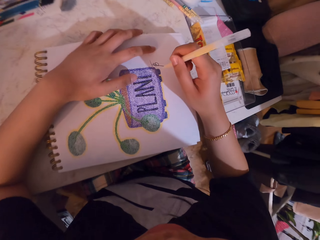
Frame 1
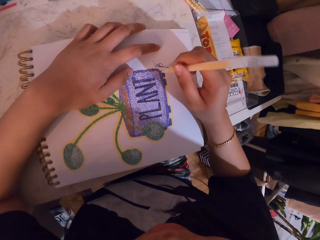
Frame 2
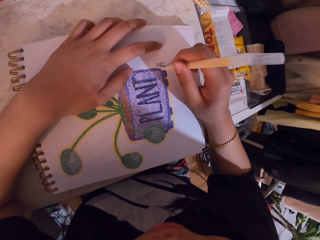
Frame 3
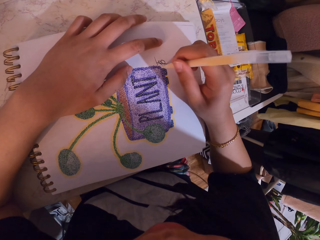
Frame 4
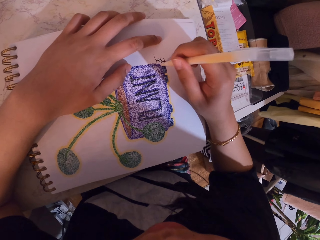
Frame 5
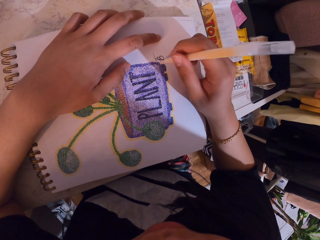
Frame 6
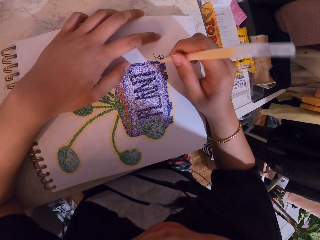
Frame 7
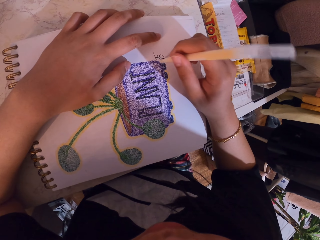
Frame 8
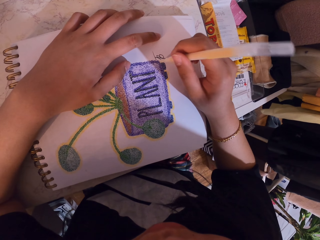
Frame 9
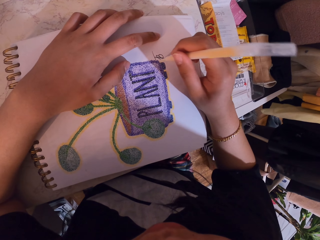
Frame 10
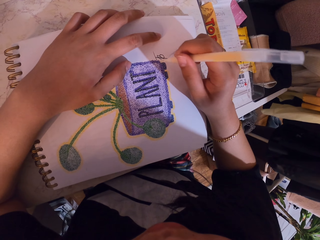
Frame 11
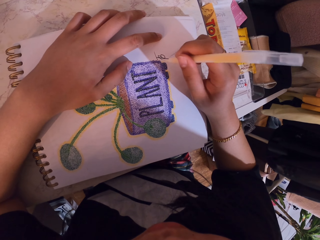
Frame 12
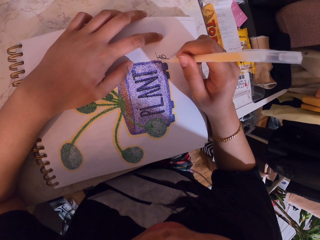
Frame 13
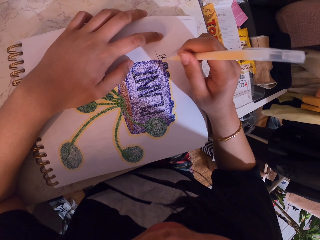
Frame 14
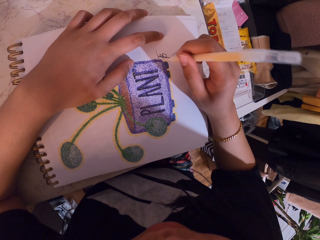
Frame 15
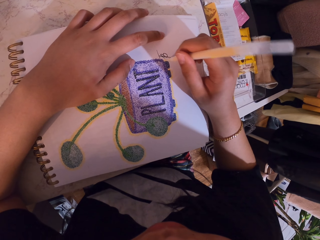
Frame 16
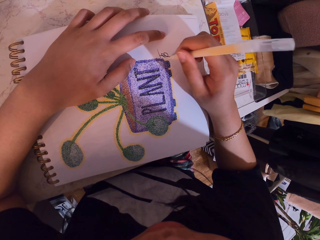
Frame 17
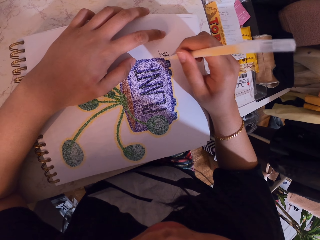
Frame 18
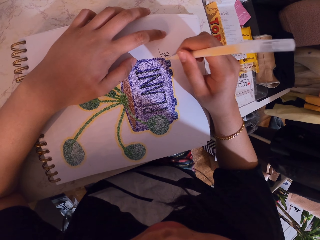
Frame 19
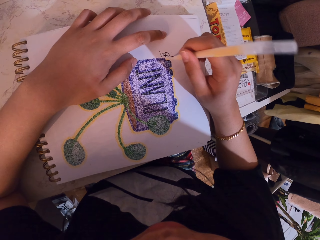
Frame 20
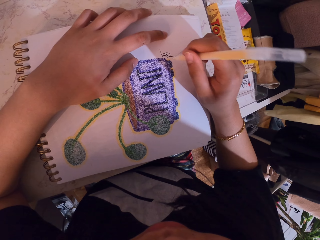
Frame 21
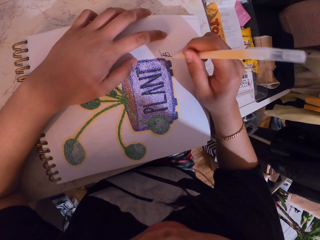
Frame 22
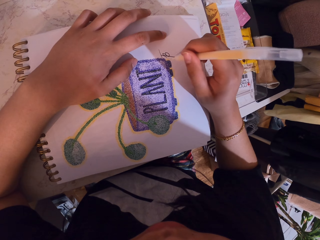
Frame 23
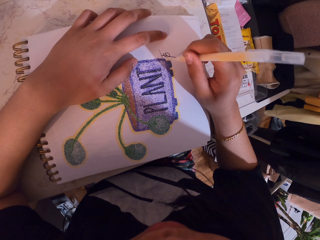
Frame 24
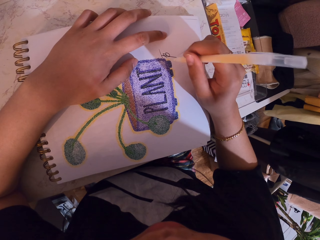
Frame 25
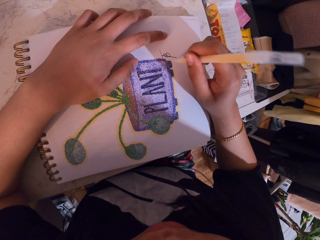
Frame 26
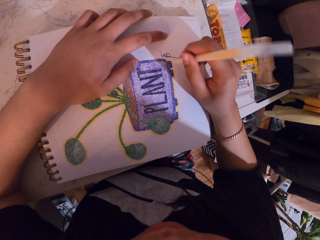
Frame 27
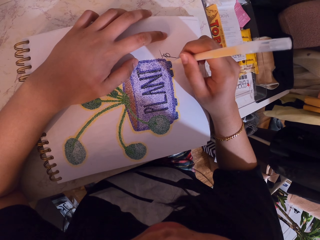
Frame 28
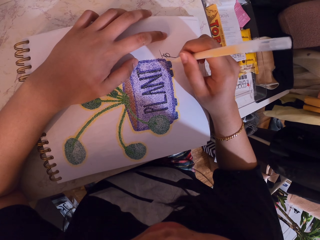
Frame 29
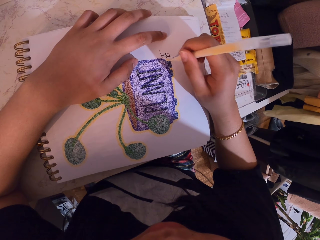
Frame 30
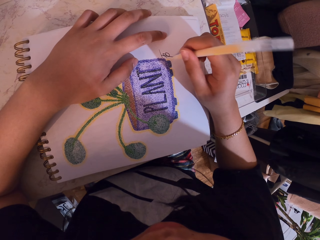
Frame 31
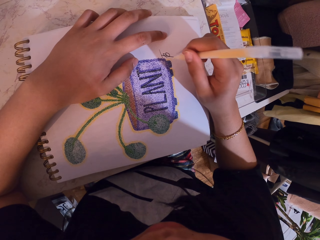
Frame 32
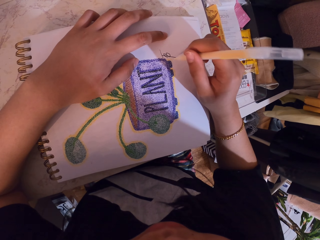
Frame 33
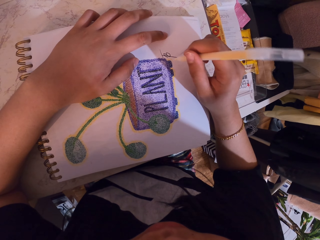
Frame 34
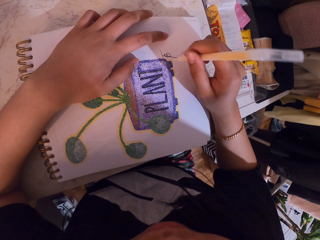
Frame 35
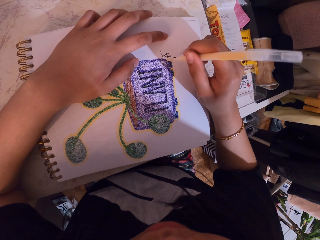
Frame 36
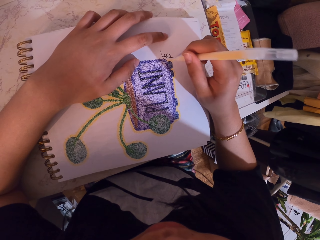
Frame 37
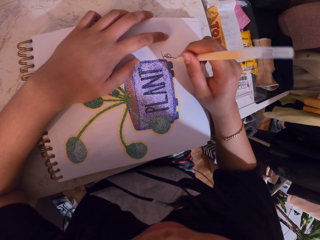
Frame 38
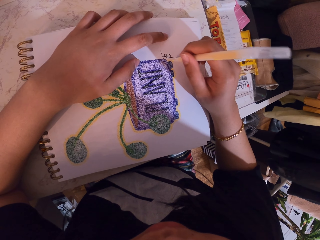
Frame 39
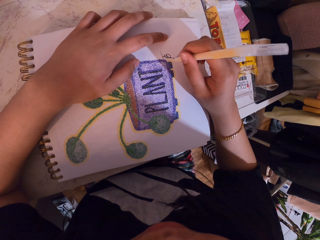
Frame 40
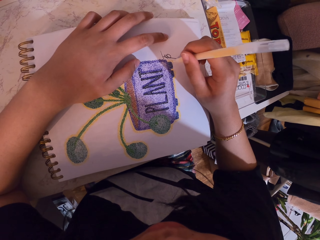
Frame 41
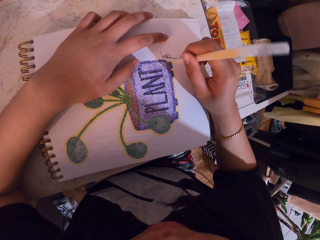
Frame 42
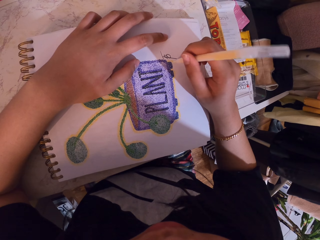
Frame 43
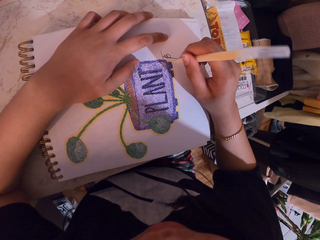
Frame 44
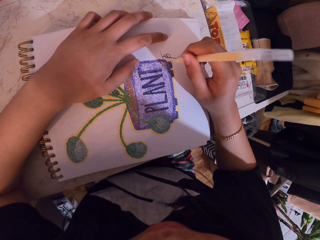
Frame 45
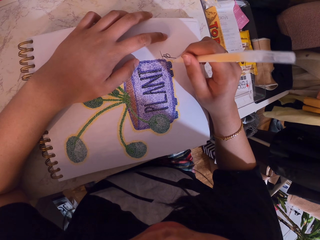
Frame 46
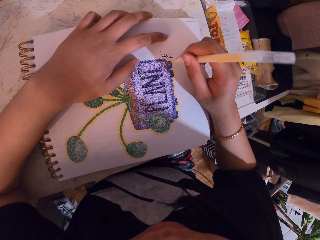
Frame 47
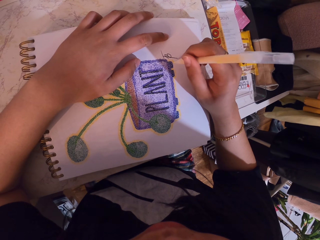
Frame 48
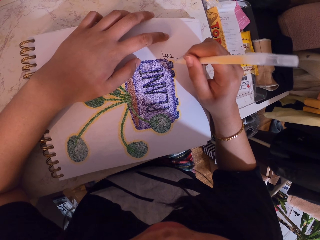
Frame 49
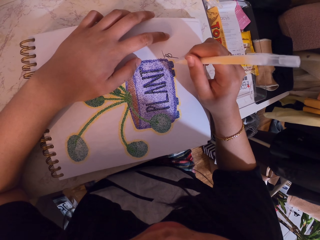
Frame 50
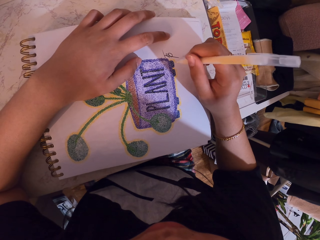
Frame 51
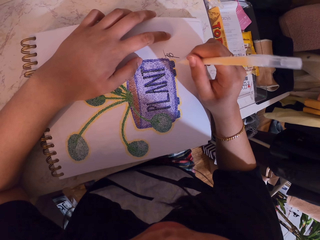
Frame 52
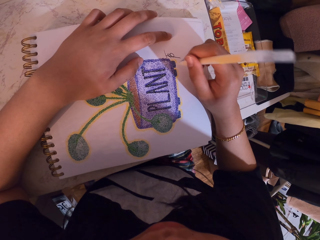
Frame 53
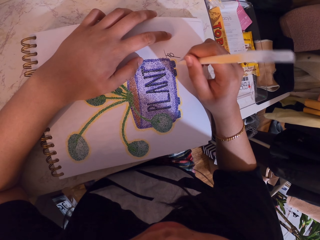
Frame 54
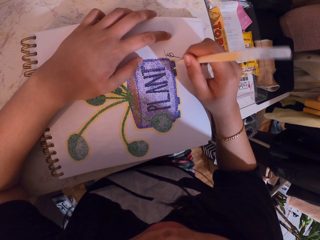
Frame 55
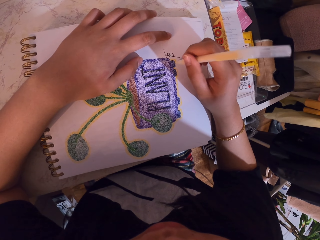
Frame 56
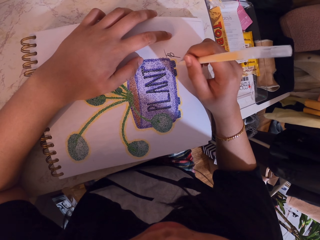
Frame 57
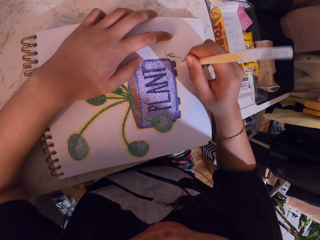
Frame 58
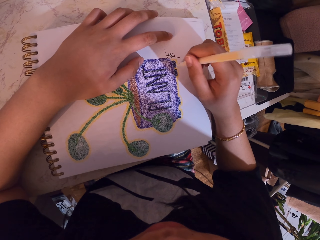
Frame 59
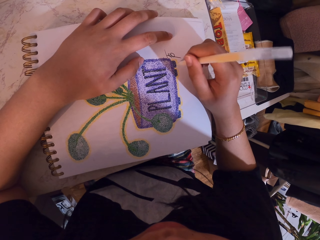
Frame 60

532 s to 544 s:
The camera wearer decorates a drawing on a book with a decorating pen.

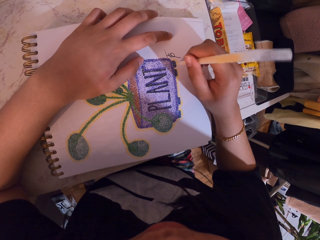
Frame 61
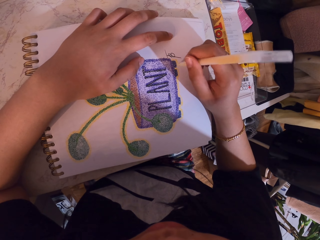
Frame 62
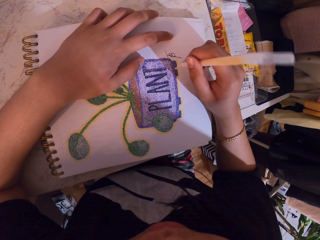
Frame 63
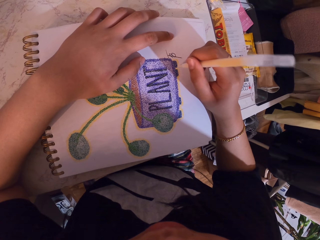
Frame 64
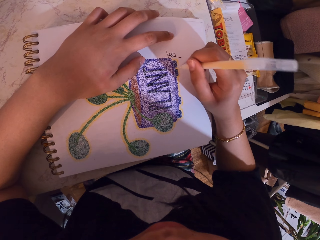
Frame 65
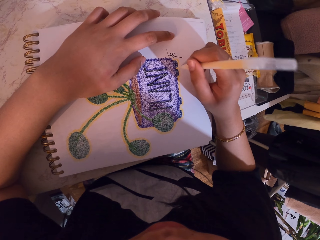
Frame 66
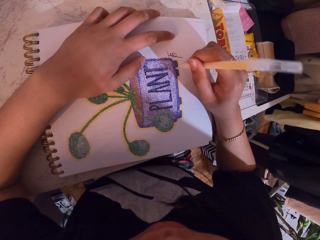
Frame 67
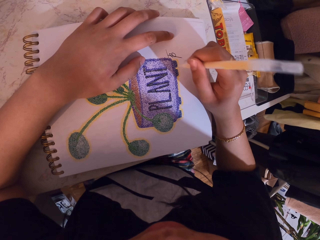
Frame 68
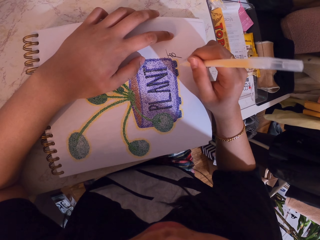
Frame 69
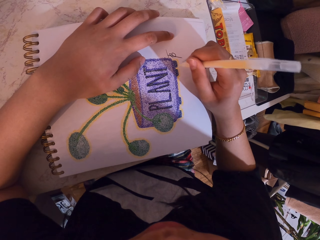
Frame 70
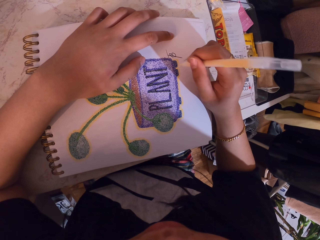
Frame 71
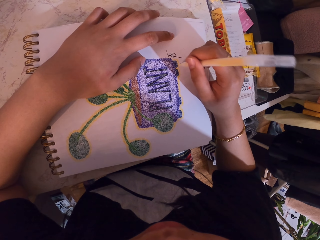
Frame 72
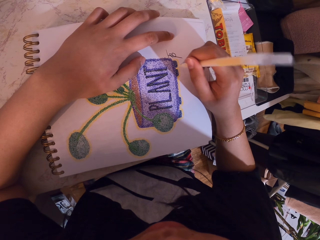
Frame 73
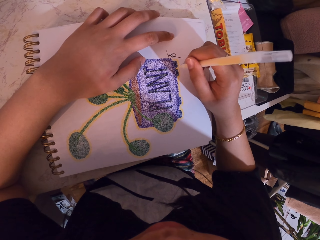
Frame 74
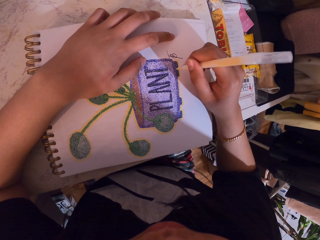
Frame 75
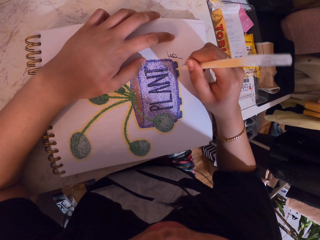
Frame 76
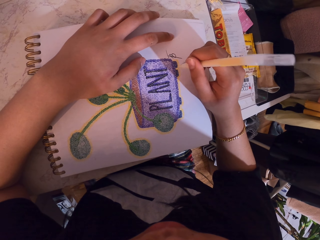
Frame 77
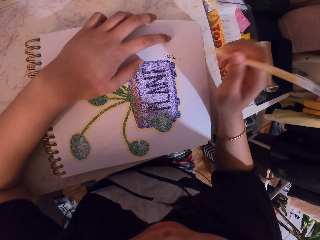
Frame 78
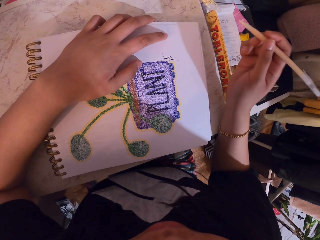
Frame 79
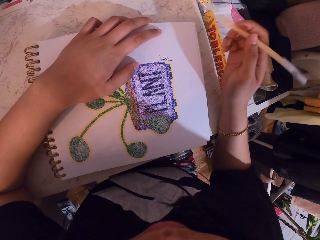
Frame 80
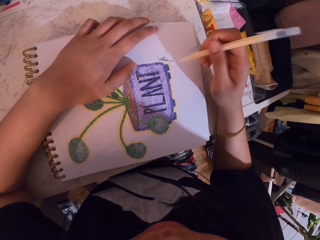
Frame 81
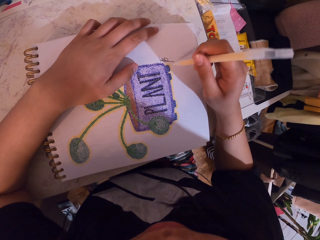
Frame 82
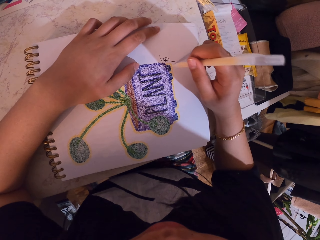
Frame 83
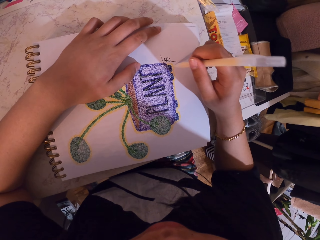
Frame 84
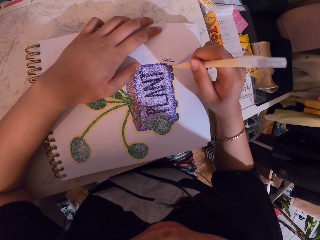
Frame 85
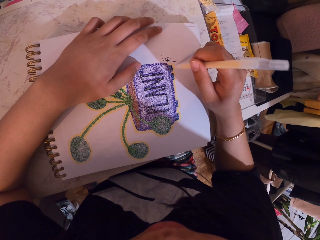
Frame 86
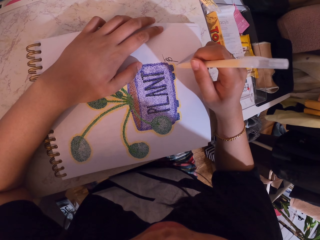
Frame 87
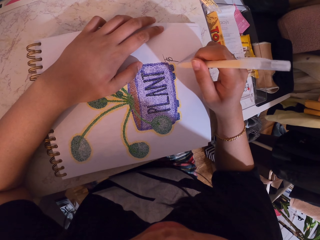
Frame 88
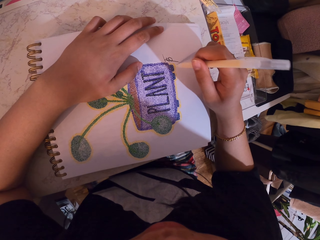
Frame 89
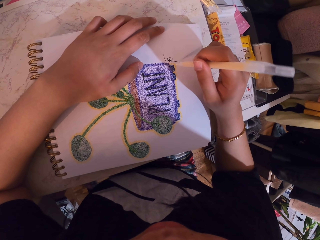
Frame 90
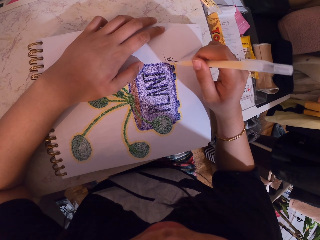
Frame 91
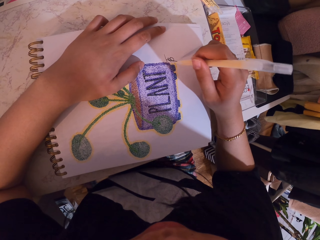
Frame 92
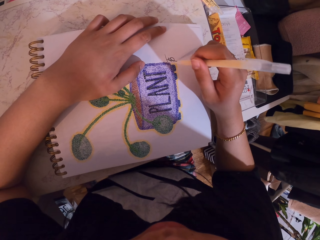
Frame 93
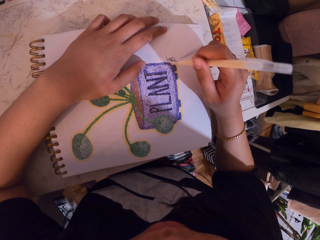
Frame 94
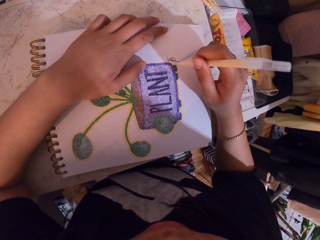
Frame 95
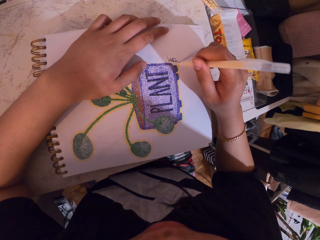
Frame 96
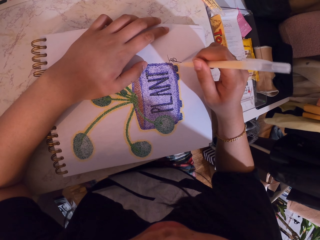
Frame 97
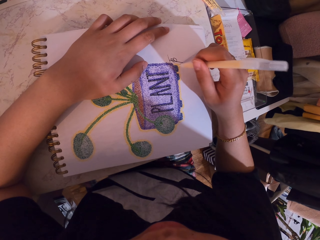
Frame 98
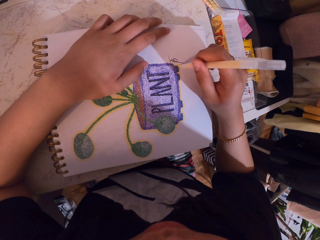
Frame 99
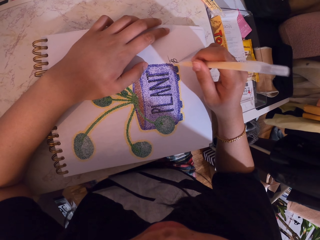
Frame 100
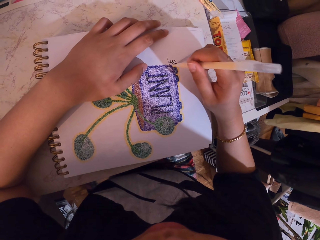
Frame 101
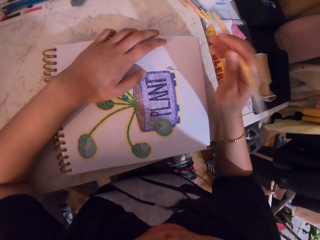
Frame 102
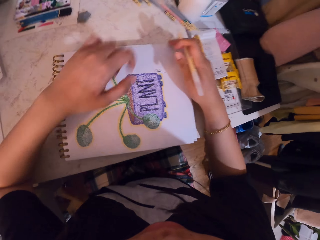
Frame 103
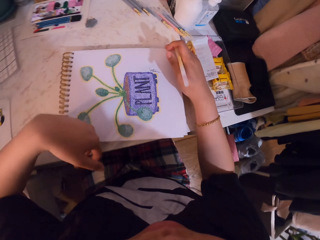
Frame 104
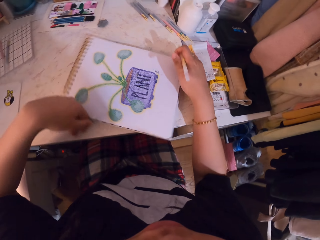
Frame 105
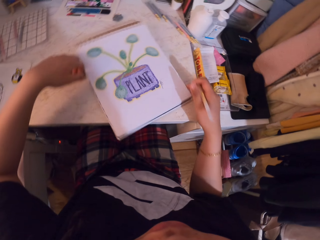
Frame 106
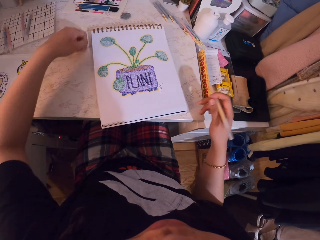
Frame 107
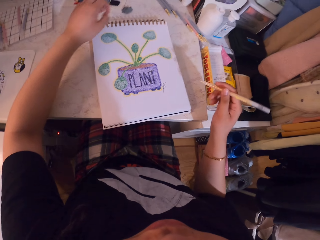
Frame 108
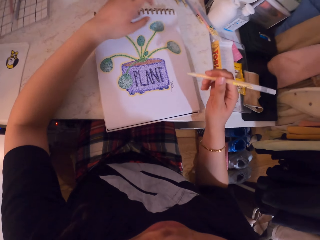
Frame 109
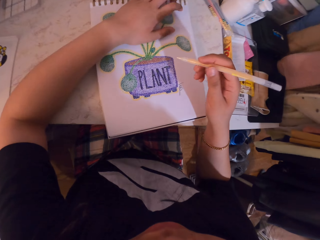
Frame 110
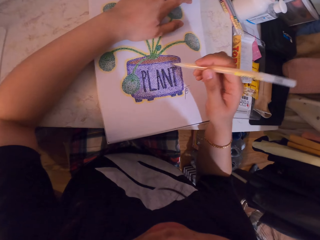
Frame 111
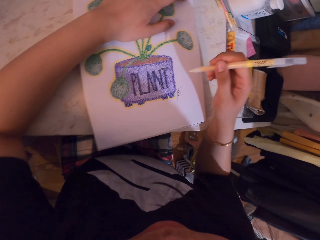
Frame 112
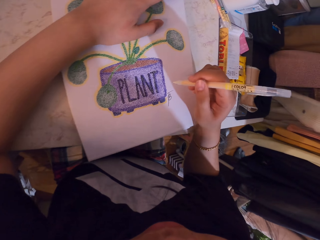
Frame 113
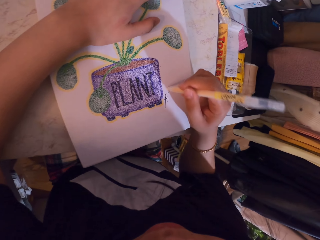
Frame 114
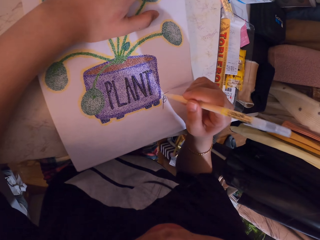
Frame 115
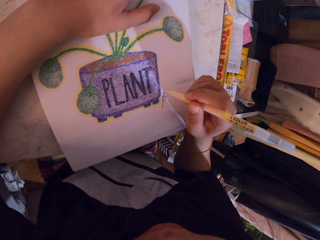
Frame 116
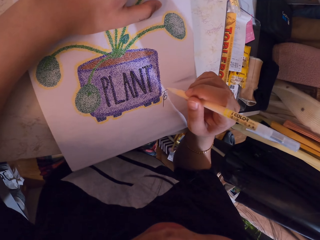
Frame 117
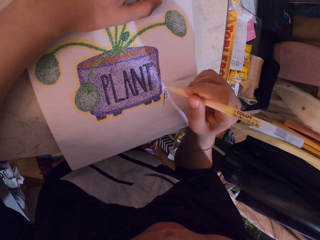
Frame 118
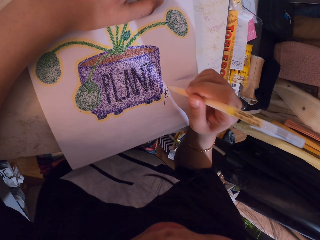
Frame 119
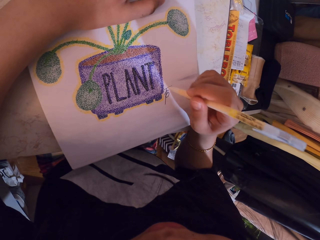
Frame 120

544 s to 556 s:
The camera wearer lifts the decorating pen. They decorate a drawing on a book with the decorating pen. They turn the book on the table. They decorate a drawing on the book with the decorating pen.
